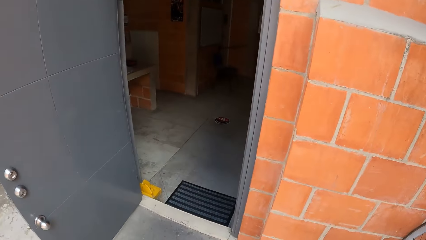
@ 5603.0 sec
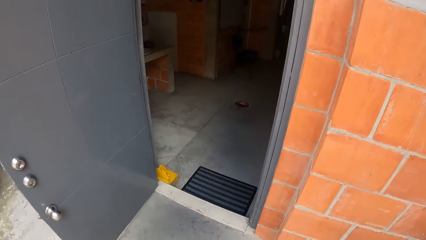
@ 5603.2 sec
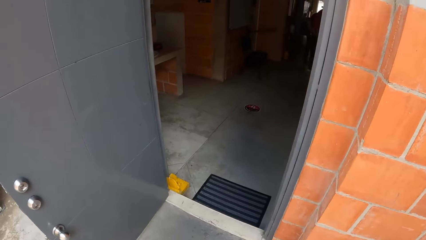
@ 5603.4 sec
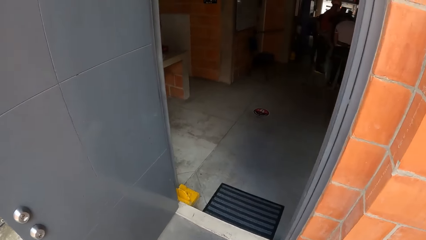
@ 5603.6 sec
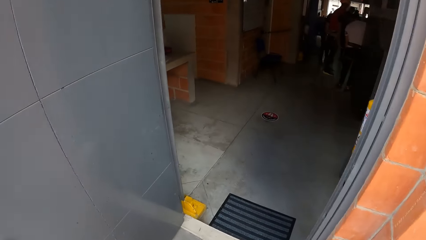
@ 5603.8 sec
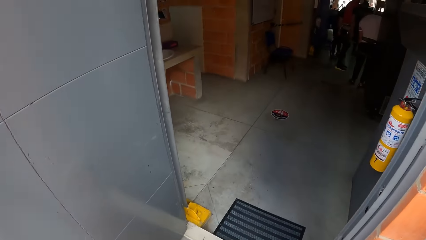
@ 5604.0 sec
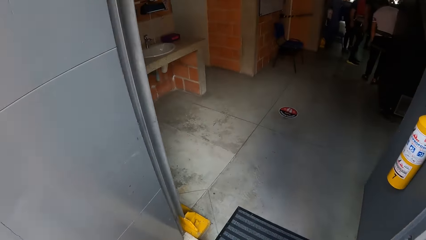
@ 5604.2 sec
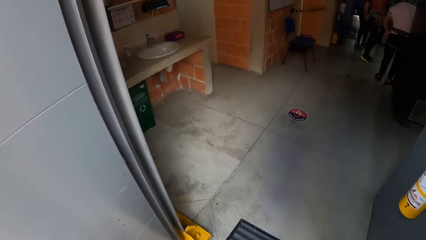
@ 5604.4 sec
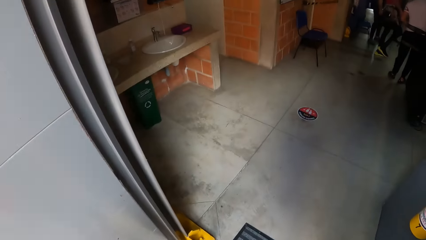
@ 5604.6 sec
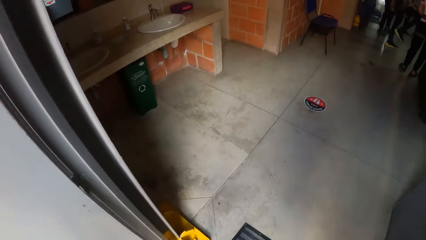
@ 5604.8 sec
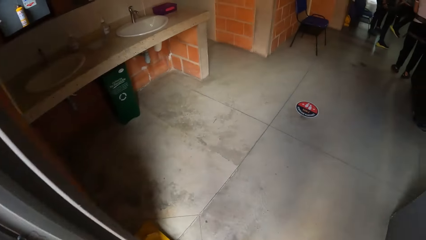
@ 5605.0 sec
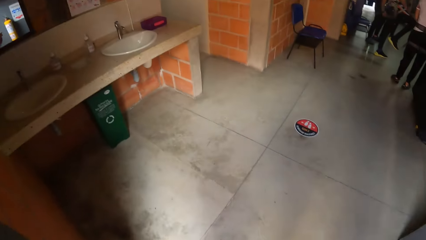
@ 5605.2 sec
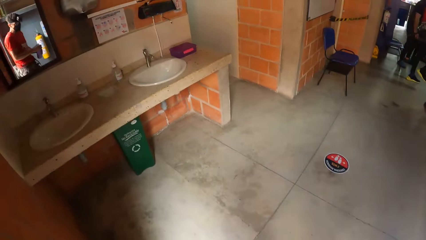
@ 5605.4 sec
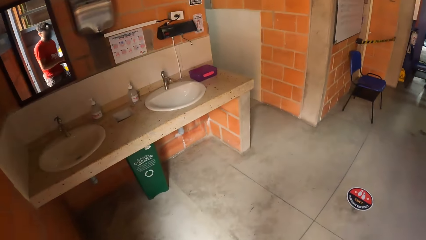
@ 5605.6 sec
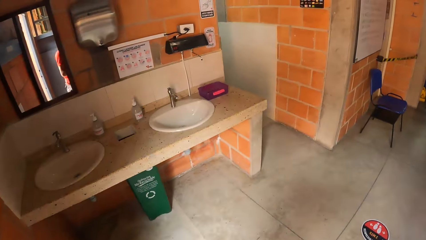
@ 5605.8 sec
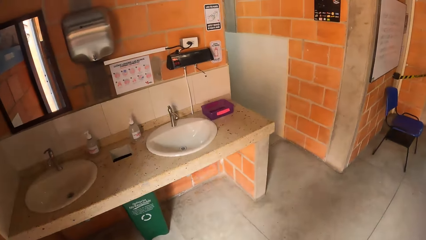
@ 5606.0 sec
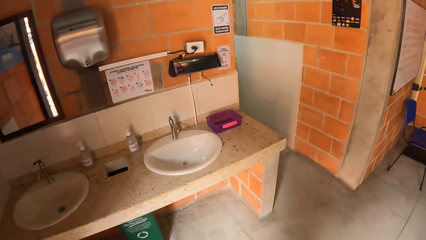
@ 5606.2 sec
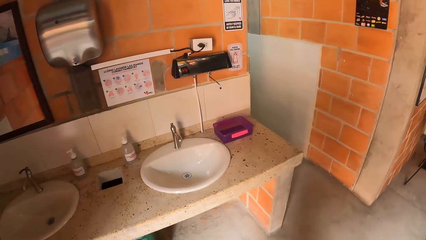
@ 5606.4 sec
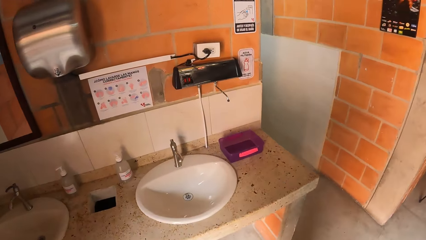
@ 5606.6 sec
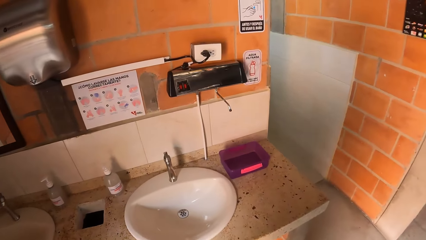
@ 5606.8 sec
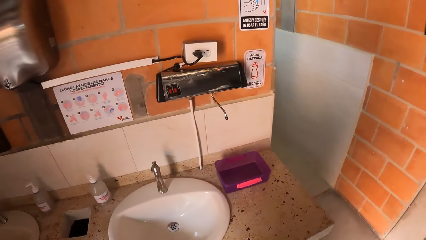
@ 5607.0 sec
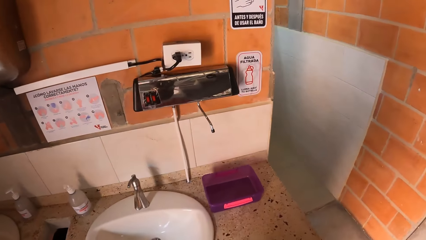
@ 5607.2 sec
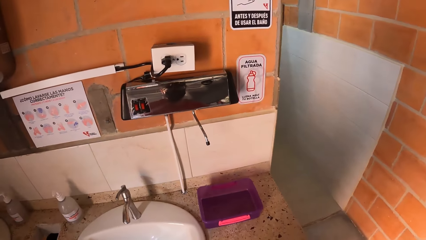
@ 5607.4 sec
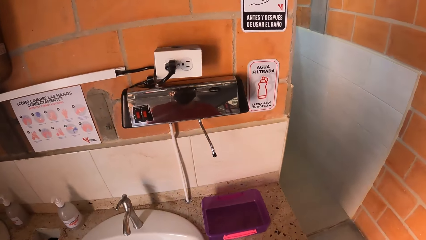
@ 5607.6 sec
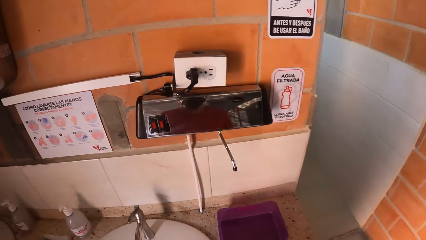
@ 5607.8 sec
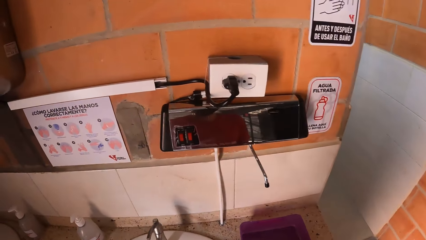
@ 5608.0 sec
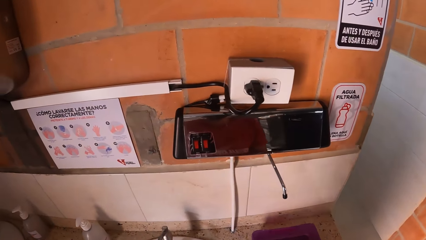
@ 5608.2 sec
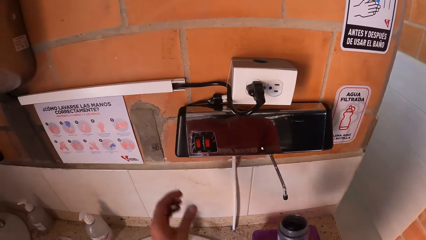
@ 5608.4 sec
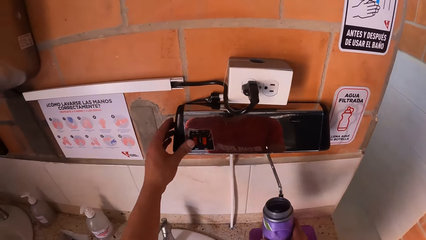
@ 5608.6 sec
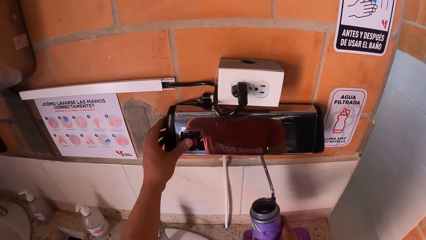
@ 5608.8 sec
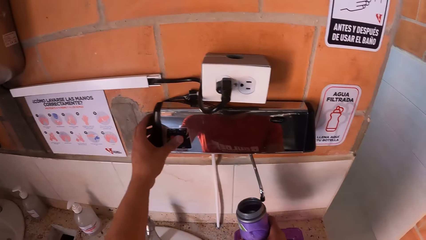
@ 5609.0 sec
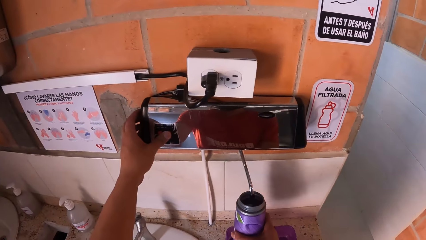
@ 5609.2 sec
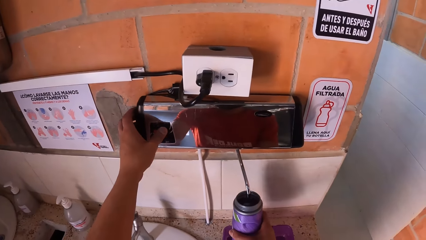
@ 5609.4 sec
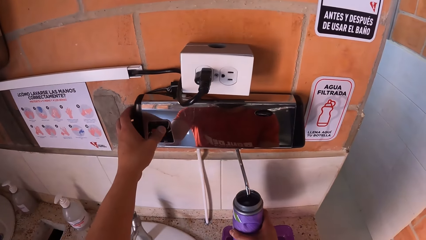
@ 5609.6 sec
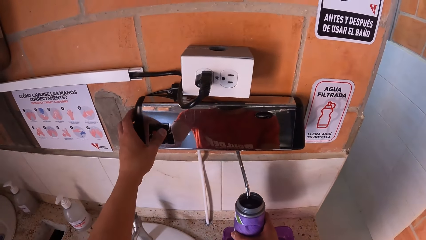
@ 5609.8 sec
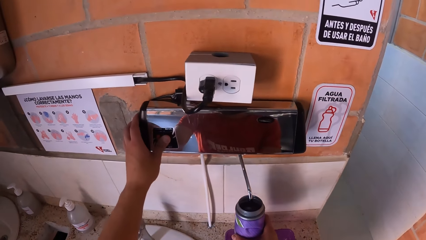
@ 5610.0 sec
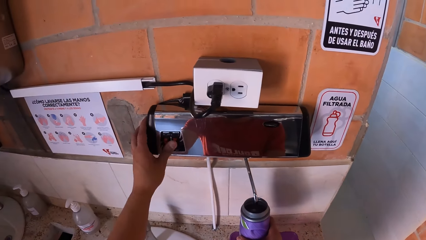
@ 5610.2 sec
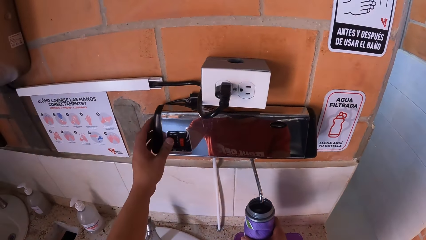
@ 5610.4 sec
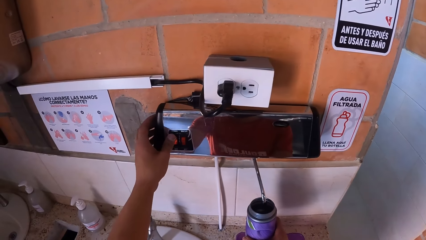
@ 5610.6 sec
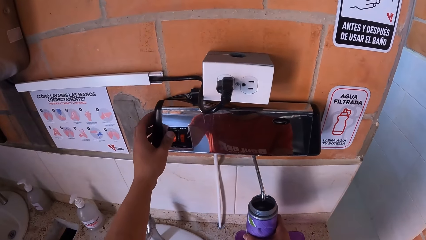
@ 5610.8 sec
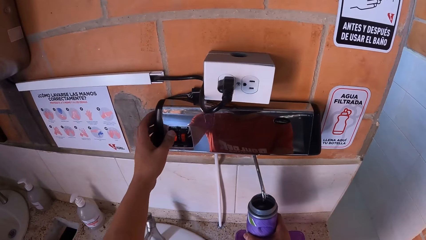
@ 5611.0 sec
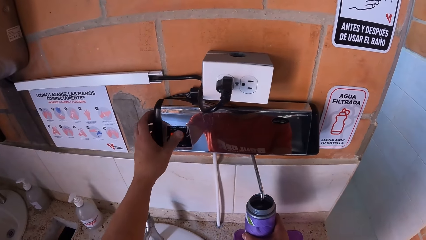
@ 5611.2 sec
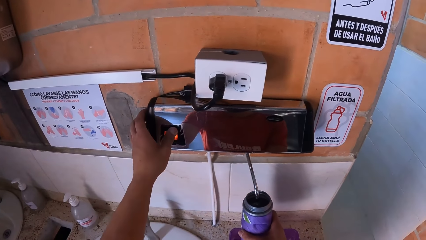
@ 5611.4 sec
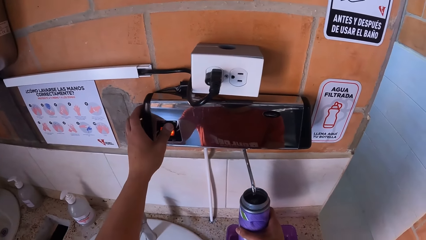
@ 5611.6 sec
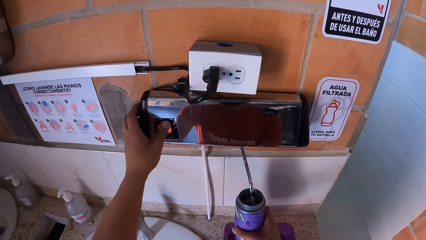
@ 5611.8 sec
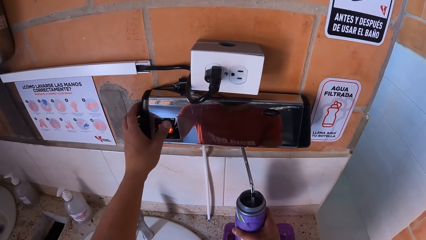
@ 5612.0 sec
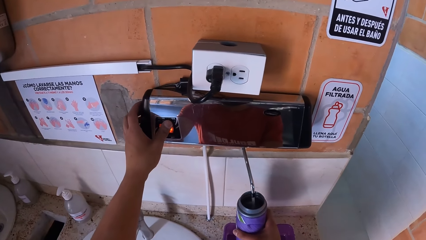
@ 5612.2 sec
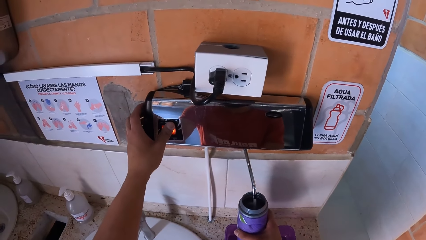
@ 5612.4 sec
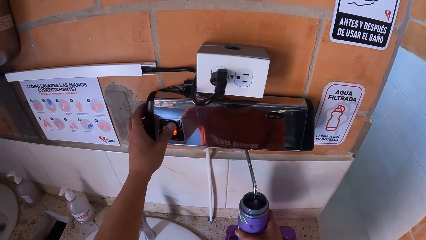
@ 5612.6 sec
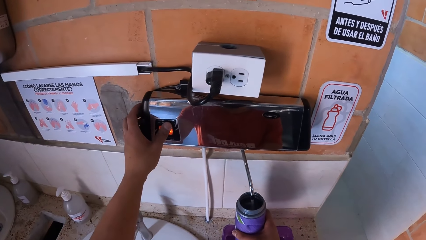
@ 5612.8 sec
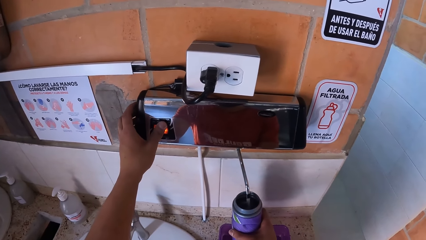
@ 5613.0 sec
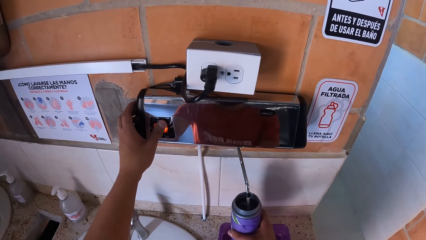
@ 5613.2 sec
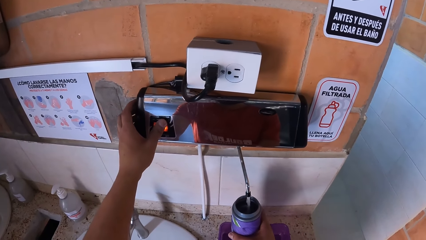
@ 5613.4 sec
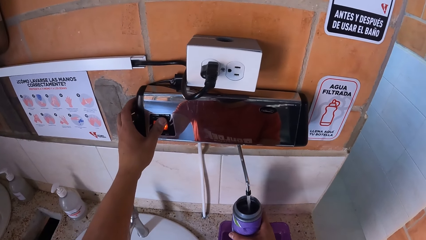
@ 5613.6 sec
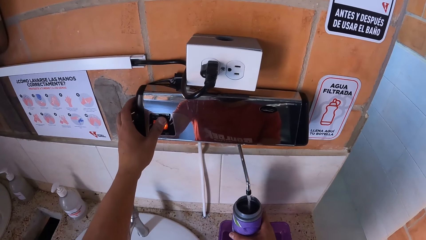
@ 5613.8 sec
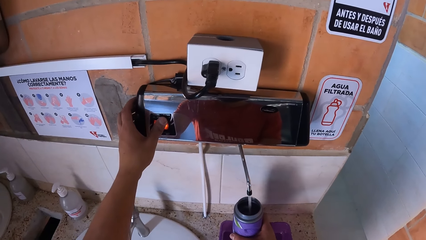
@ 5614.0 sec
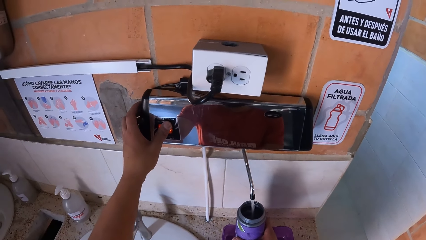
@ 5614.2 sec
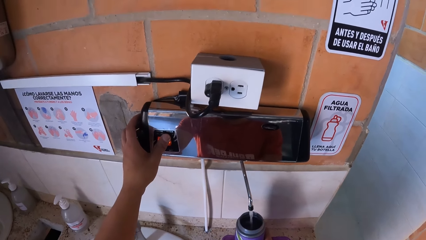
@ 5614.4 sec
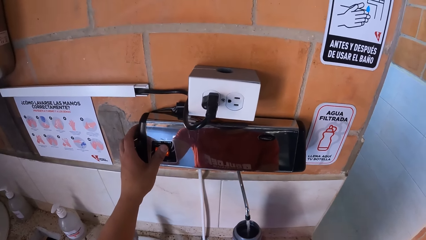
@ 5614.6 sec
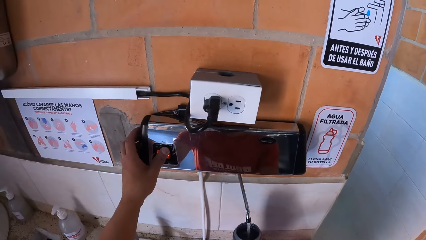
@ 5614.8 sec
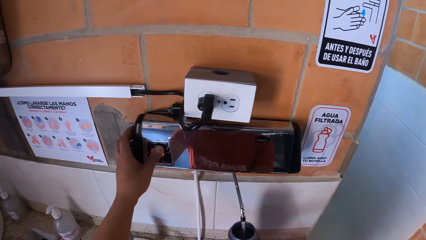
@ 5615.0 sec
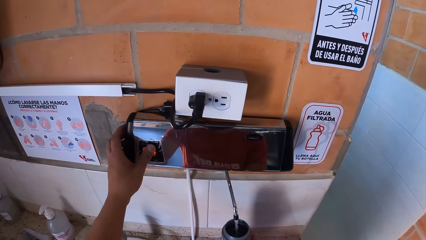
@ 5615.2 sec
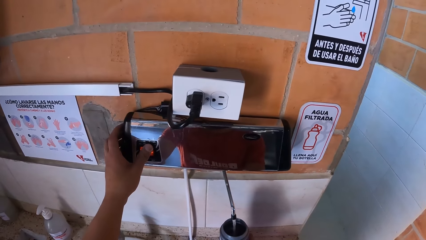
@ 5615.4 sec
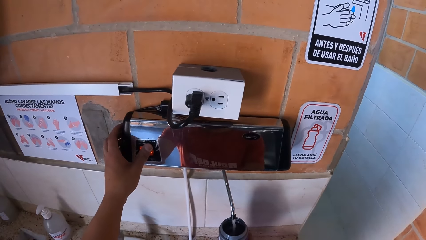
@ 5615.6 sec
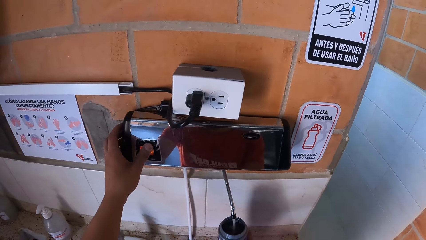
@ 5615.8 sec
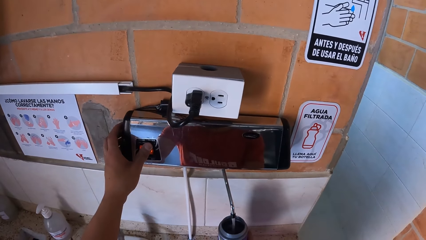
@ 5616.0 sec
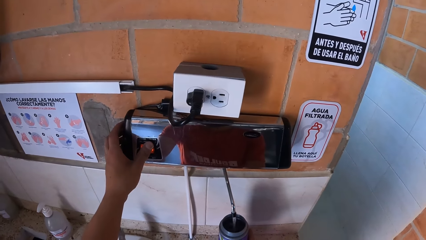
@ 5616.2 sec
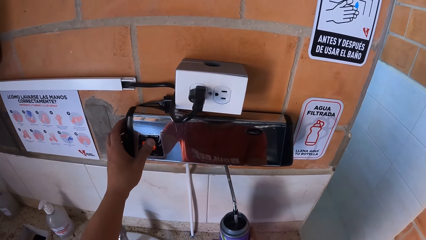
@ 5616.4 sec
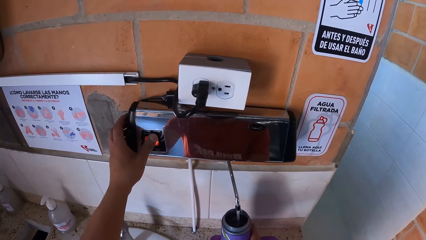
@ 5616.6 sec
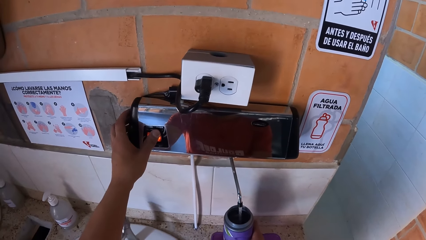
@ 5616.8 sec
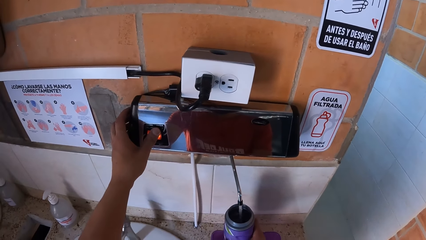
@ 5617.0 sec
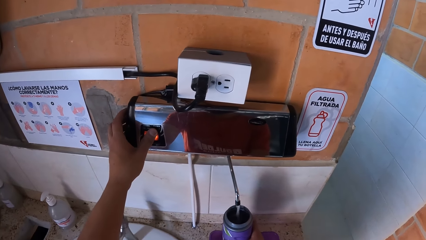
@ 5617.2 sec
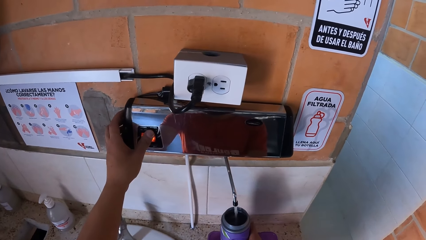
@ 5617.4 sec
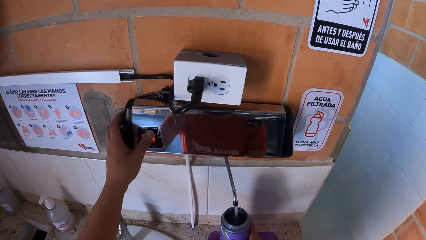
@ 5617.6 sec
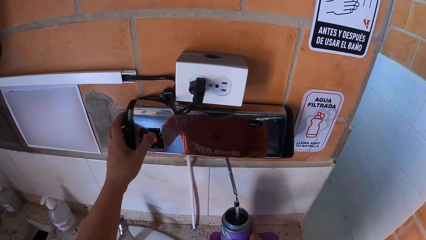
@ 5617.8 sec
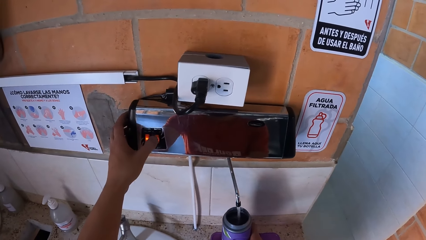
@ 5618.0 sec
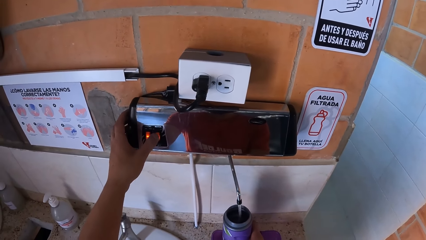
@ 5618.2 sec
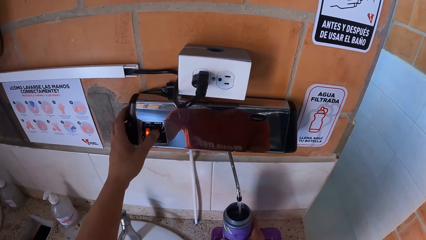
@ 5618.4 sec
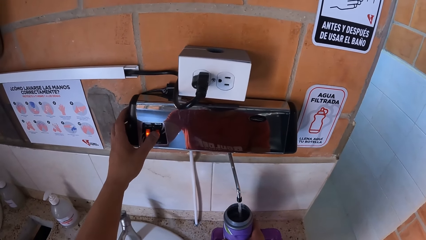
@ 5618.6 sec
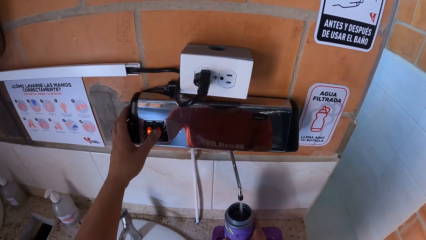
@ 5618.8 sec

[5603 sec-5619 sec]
The camera wearer walks in the rock climbing building. They switch on a wall switch, fetch water and put the water in the water bottle.
